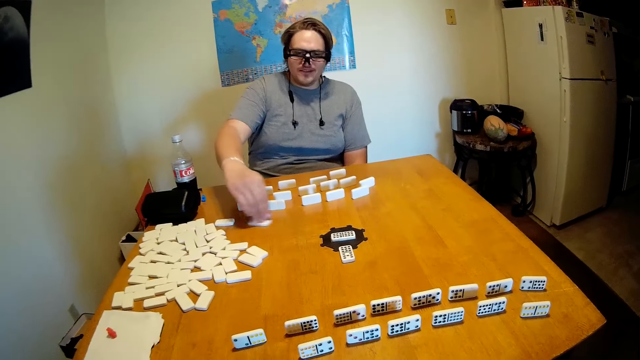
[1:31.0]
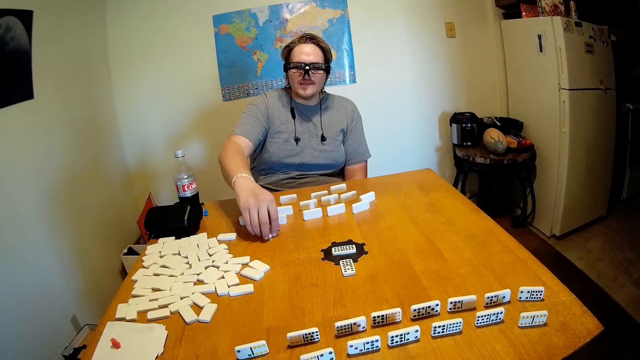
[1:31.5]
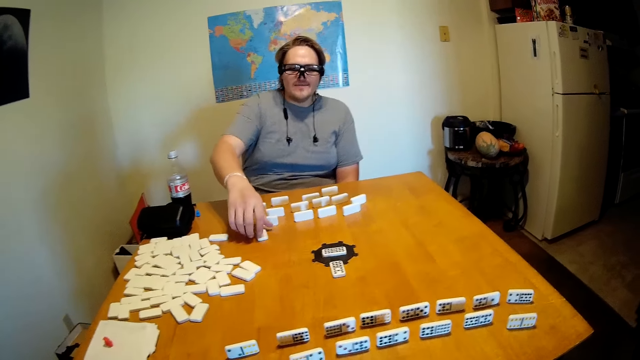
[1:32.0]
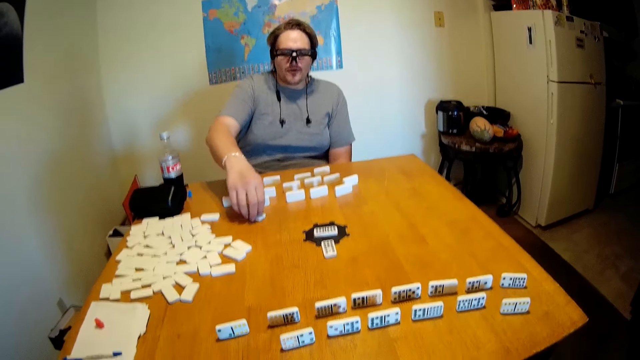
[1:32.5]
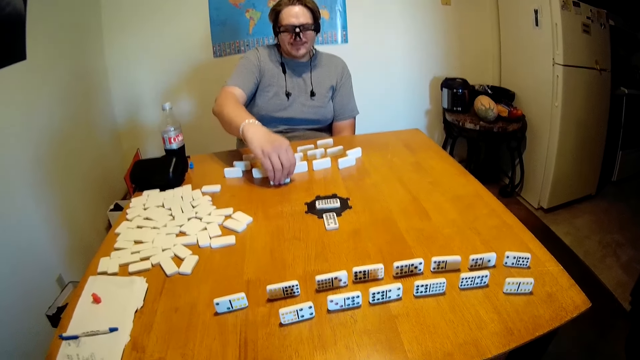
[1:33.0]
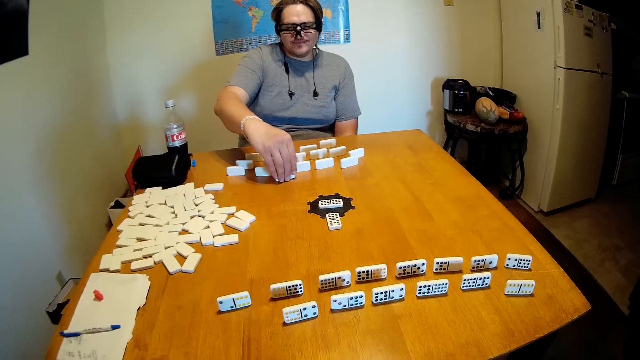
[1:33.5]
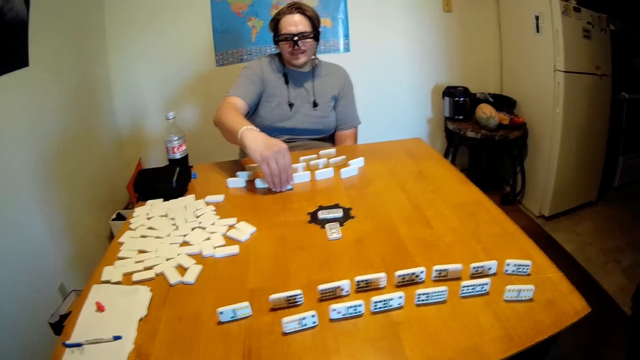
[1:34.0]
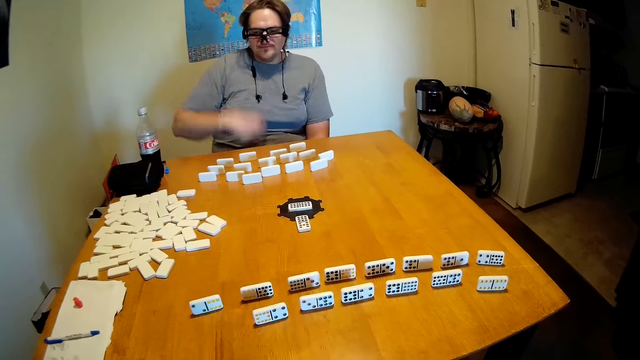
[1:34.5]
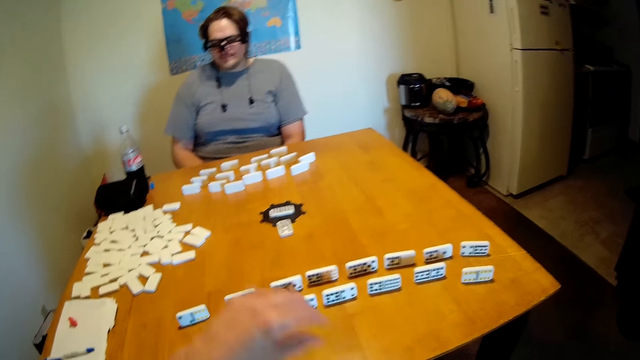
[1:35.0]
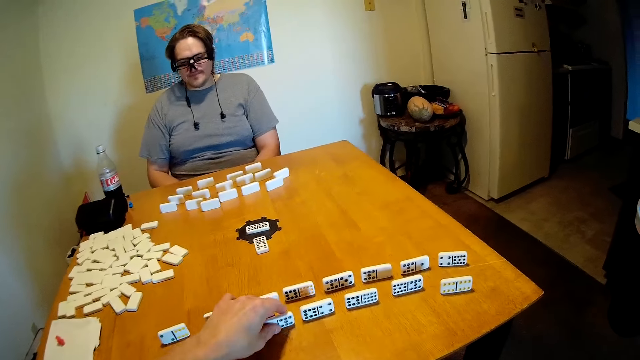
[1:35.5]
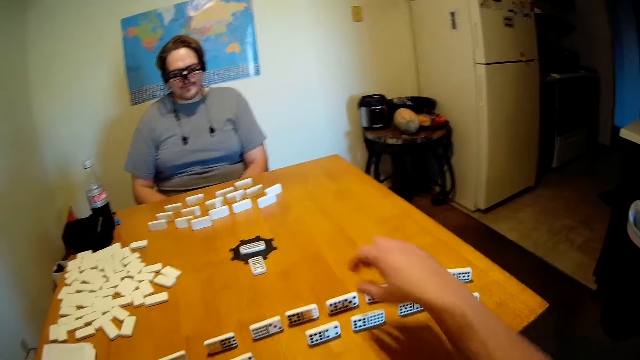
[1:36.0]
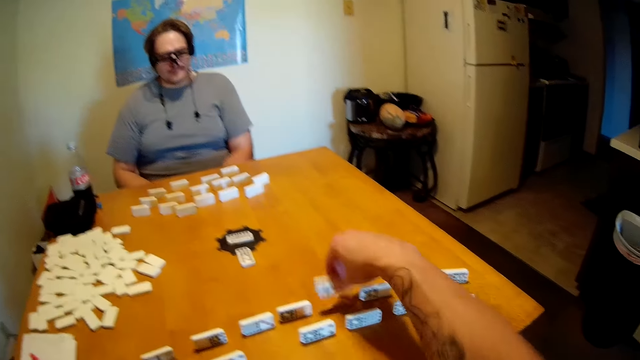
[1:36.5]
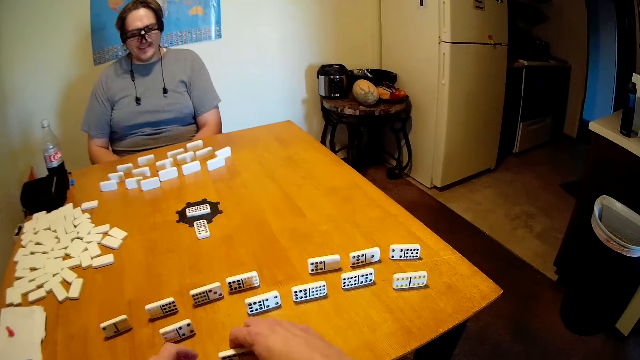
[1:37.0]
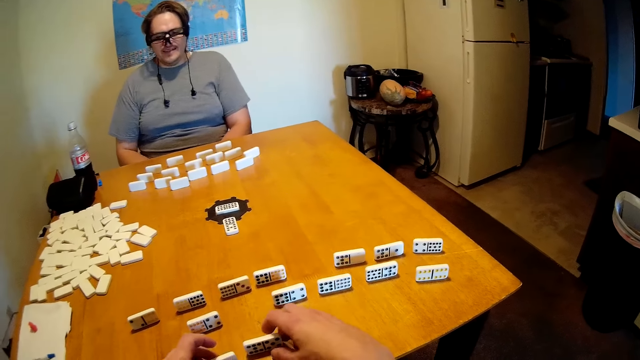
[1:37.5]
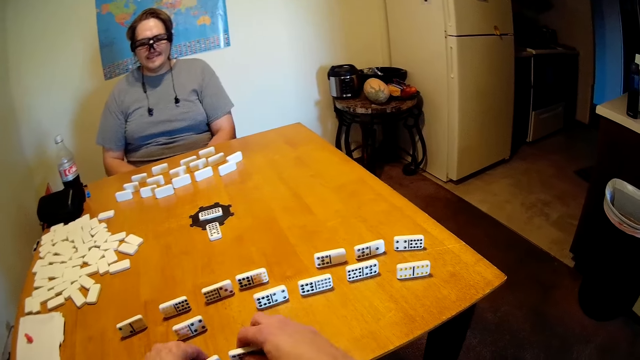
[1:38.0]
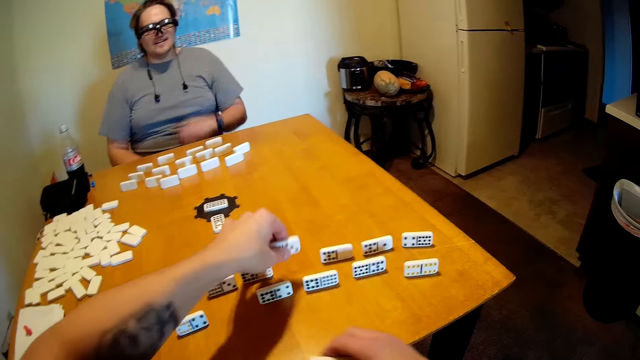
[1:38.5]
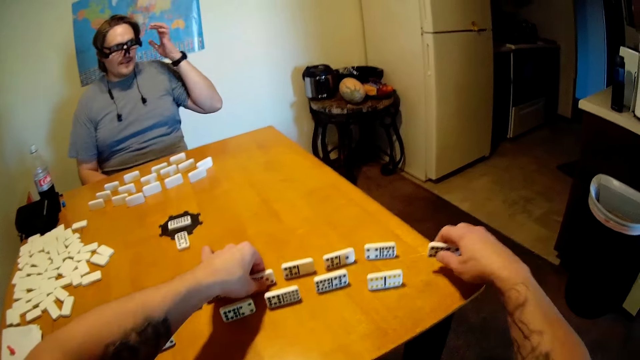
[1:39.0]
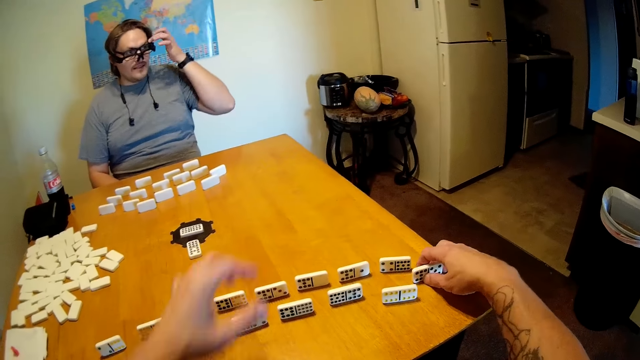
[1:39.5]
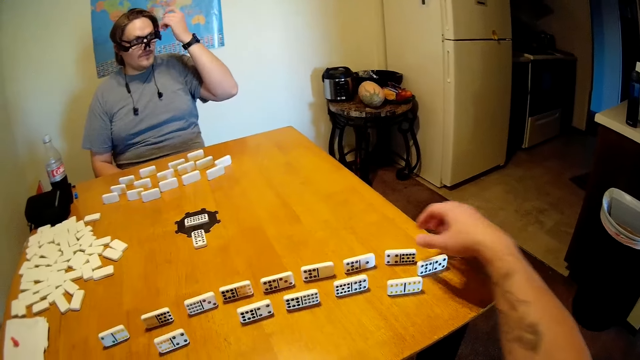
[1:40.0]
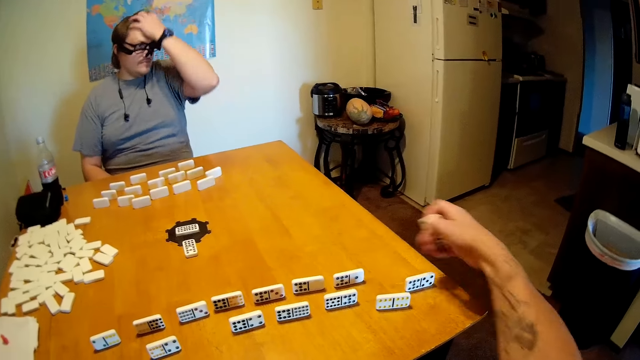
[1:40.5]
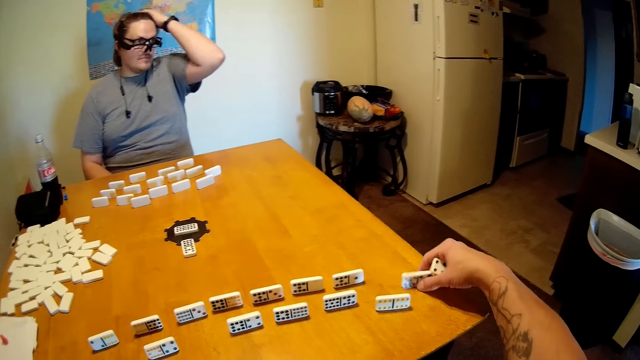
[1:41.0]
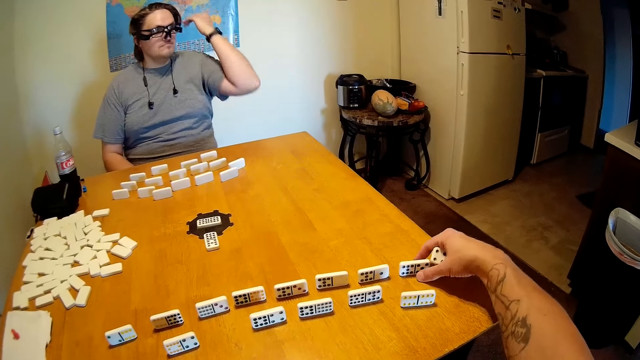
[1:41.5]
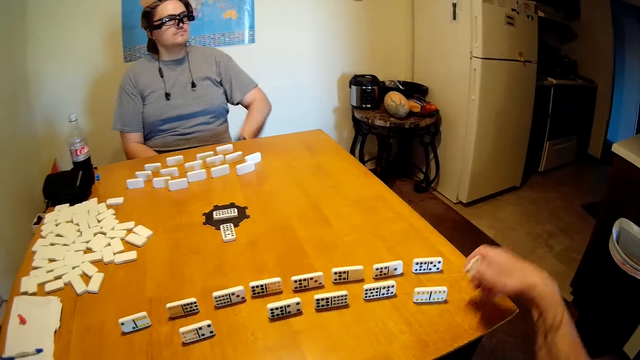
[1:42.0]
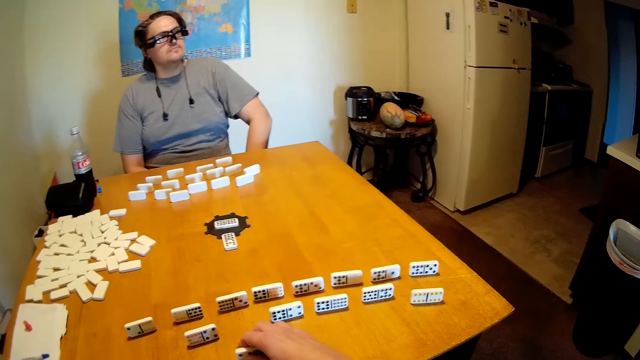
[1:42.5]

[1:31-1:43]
A man arranges the dominoes on the table. The man puts the hand under the table. The camera wearer picks up the dominoes. They hold the dominoes. They pick up the dominoes. They hold the dominoes. They arrange the dominoes on the table. They pick up the dominoes. They arrange the dominoes on the table.

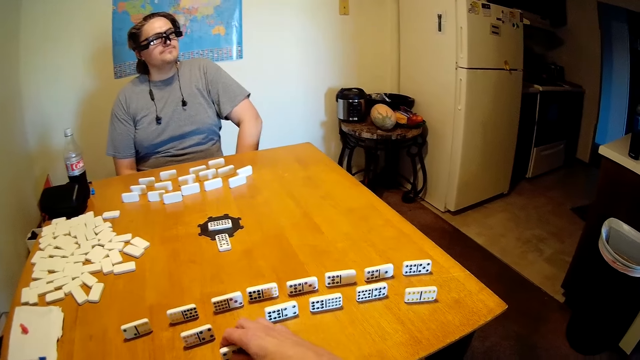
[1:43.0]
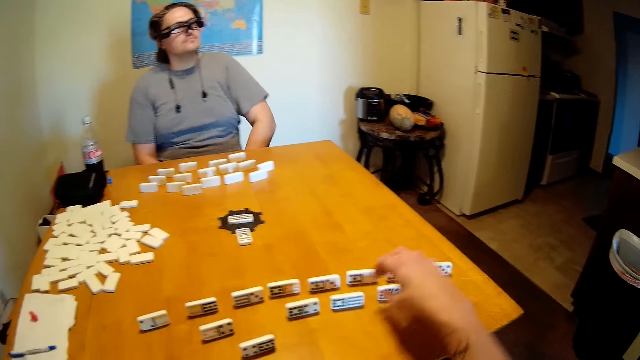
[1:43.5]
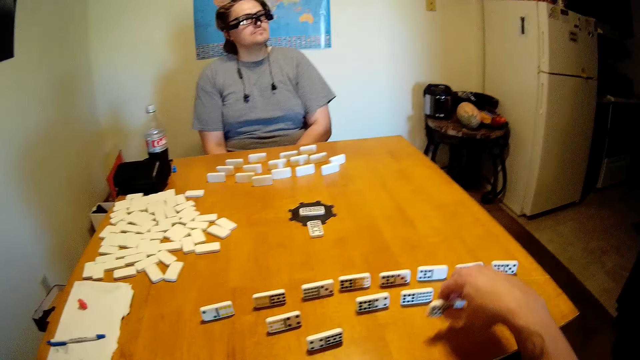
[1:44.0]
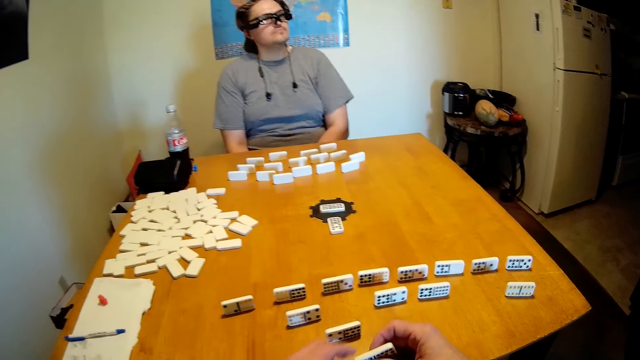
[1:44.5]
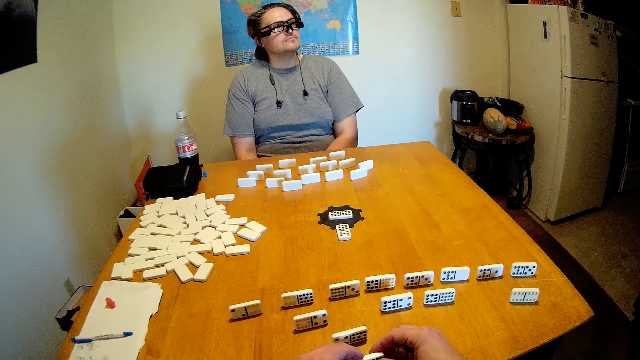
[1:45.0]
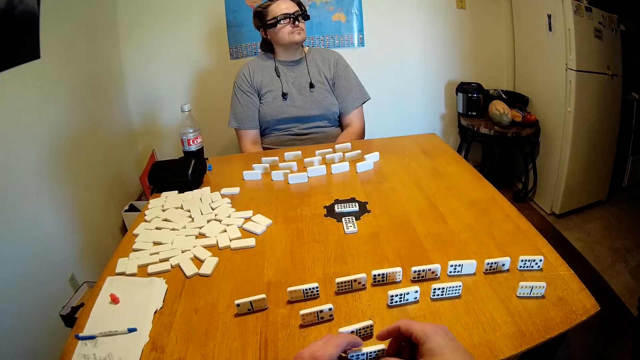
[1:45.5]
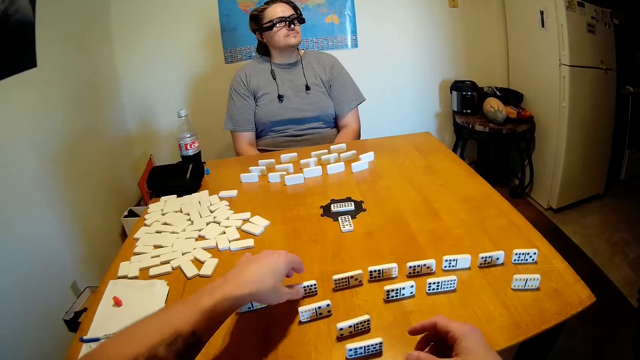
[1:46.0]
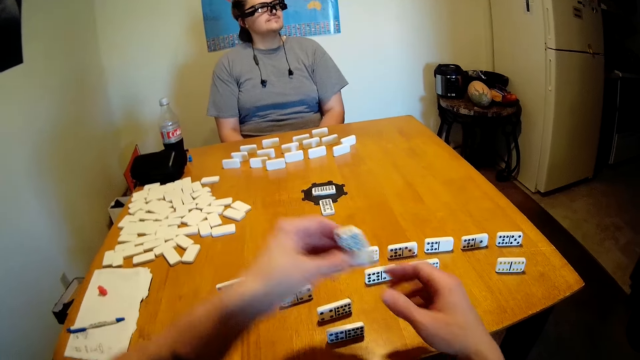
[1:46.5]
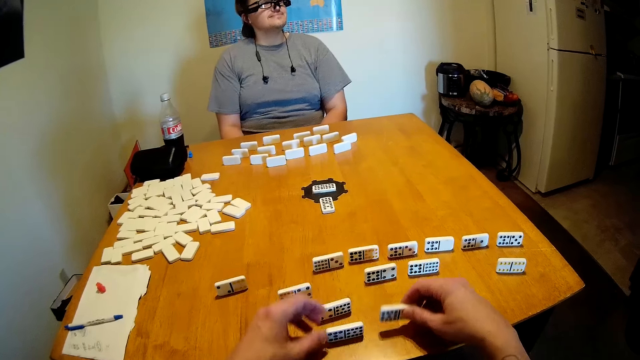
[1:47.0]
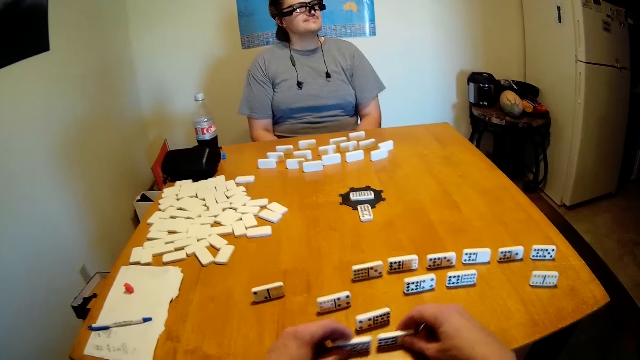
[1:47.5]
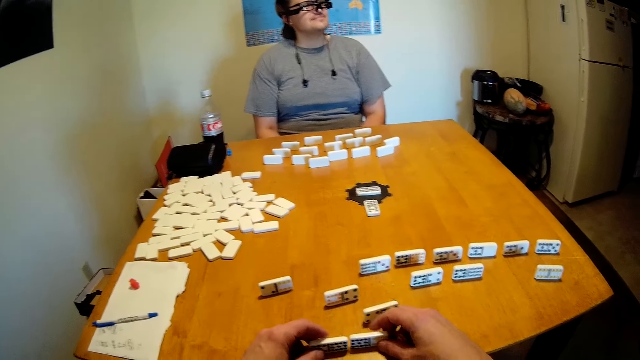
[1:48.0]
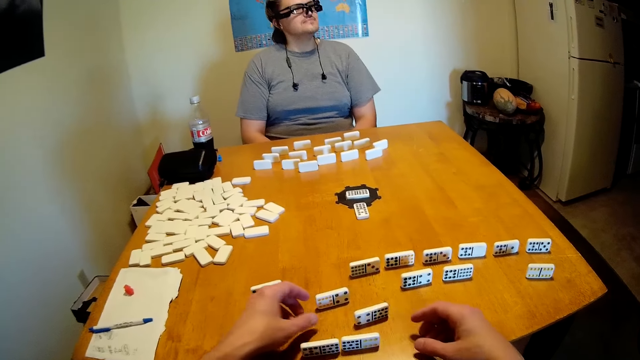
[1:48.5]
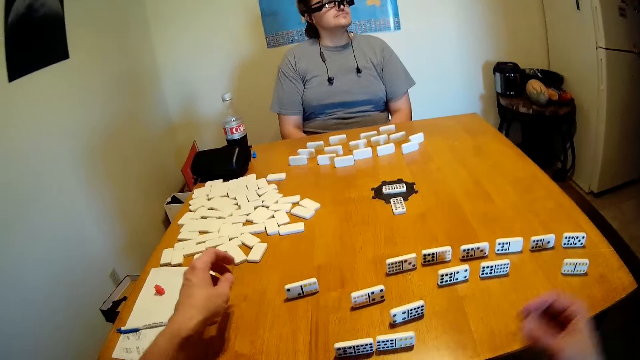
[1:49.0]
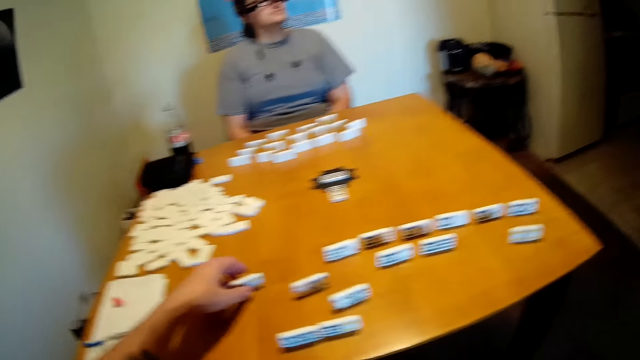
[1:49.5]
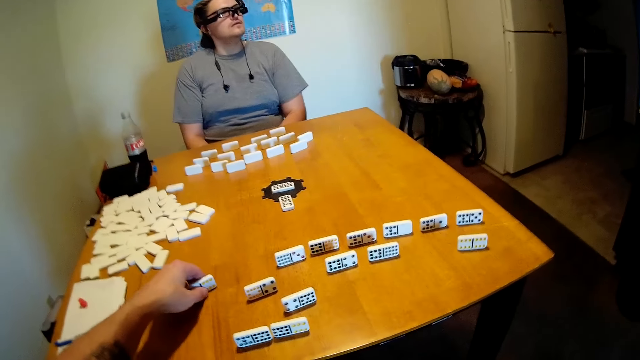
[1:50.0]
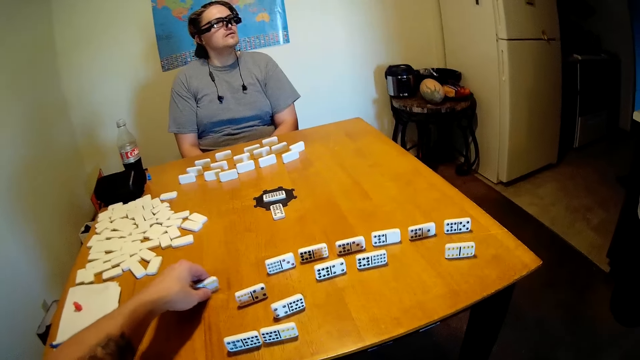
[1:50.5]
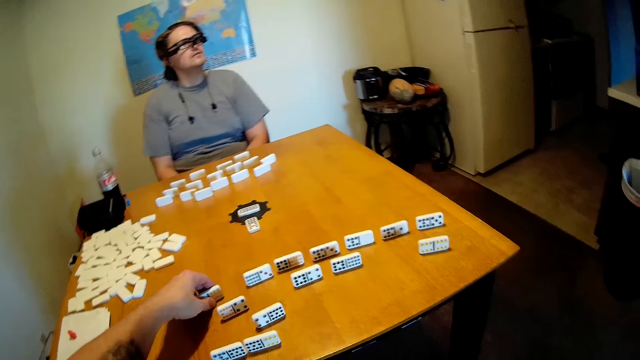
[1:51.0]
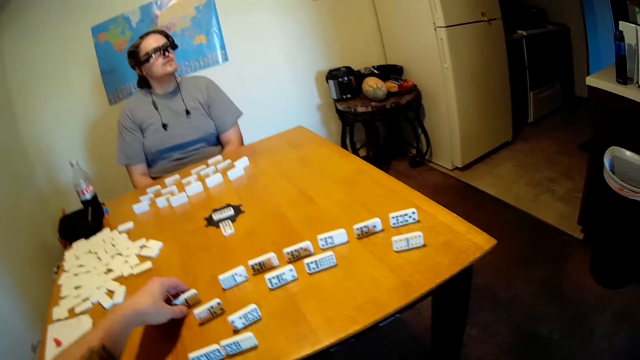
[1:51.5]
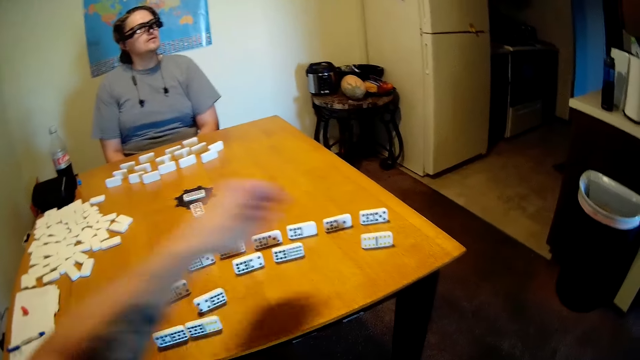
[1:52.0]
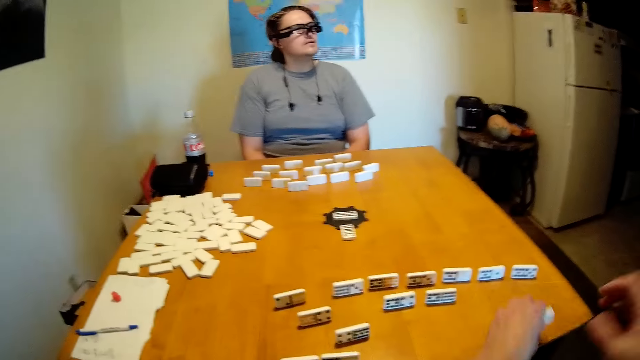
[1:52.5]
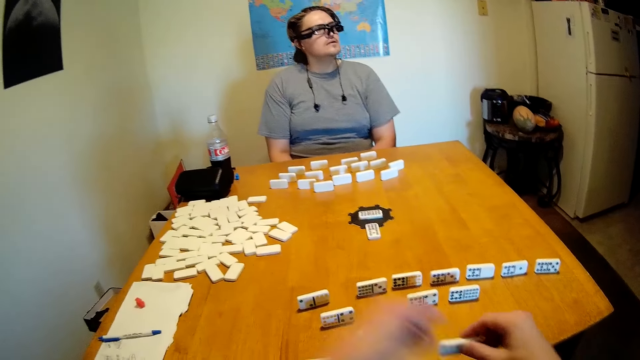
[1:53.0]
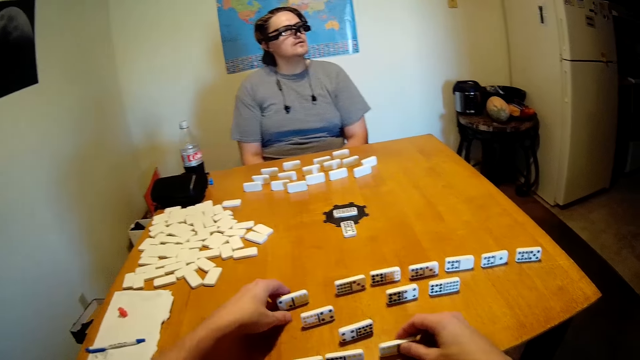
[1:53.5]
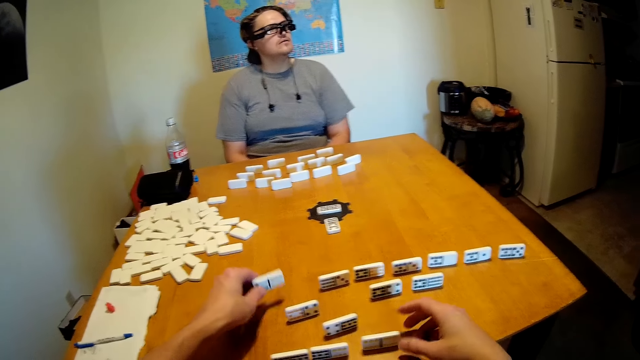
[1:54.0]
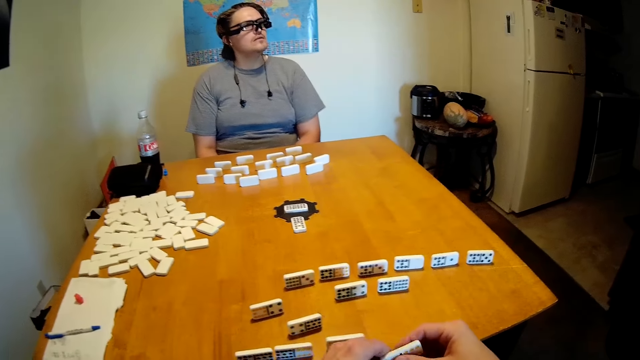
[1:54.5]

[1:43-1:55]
The camera wearer puts the dominoes on the table. They pick up the dominoes. They hold the dominoes. They pick up the dominoes. They hold the dominoes. They arrange the dominoes on the table. They lift the hand. They move the dominoes. They pick up the dominoes. They hold the dominoes. They pick up the dominoes.
